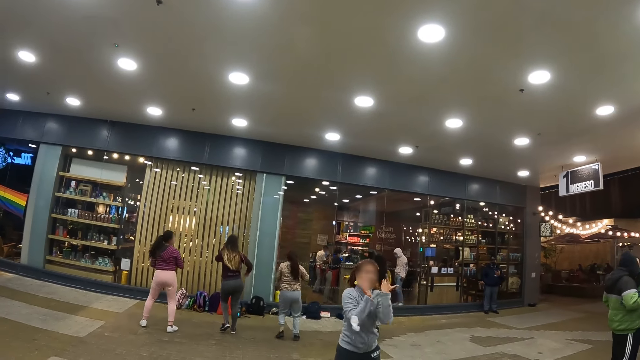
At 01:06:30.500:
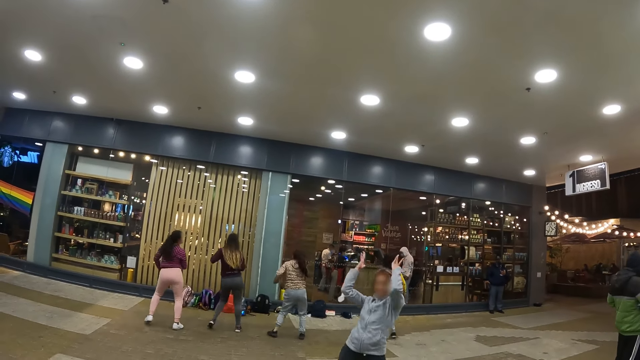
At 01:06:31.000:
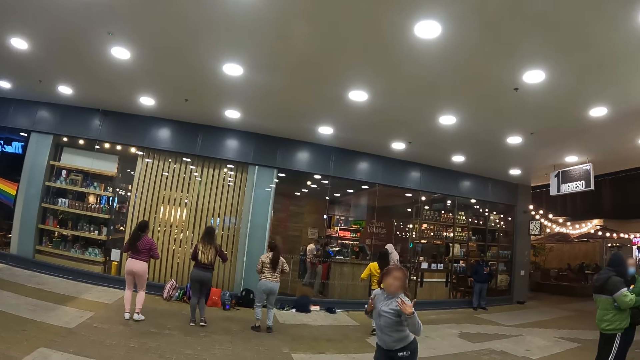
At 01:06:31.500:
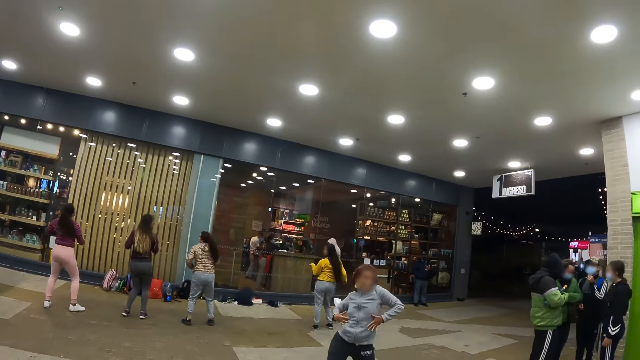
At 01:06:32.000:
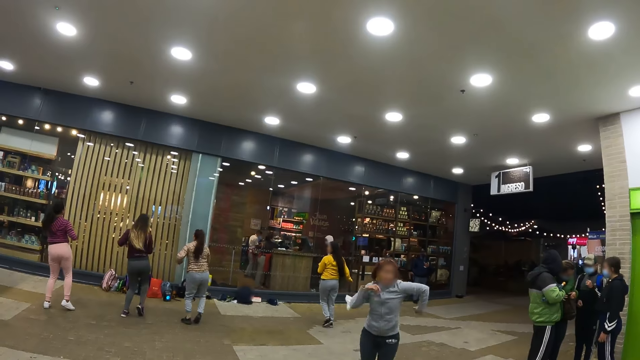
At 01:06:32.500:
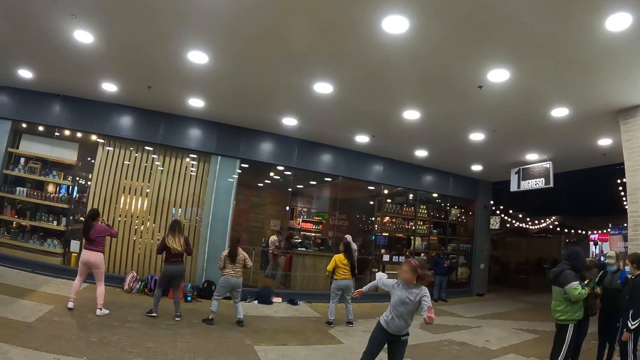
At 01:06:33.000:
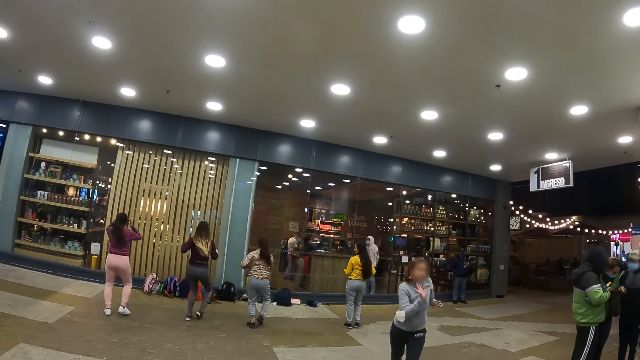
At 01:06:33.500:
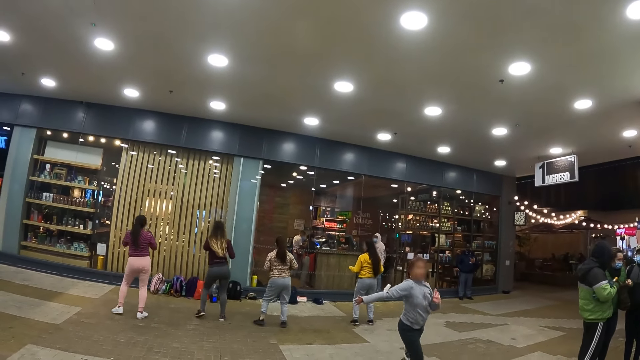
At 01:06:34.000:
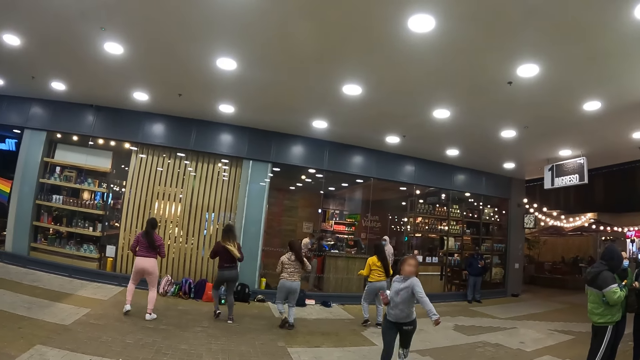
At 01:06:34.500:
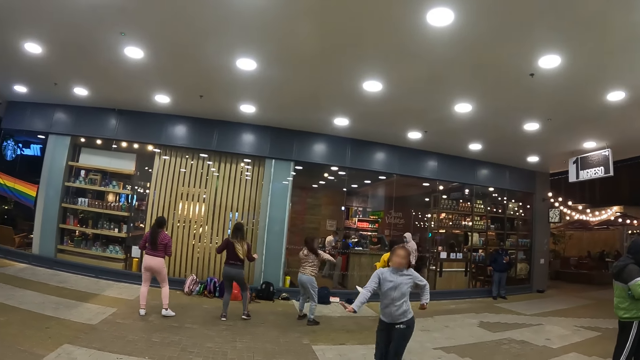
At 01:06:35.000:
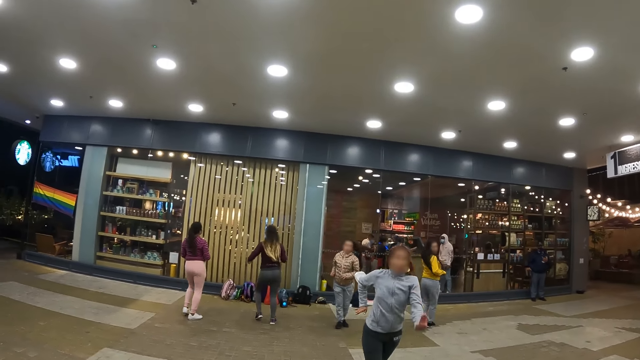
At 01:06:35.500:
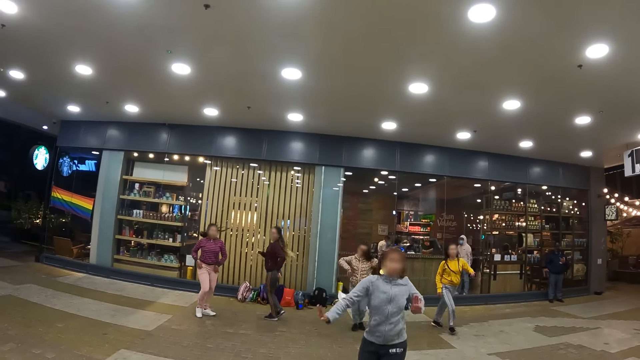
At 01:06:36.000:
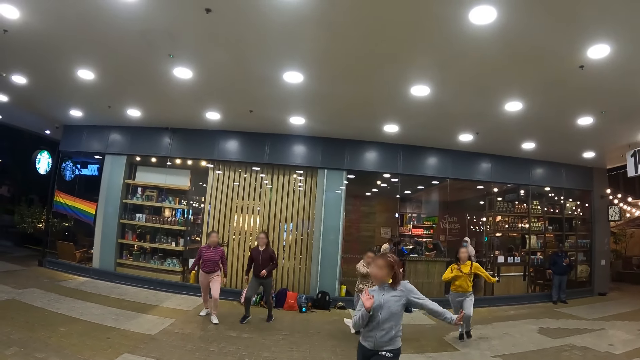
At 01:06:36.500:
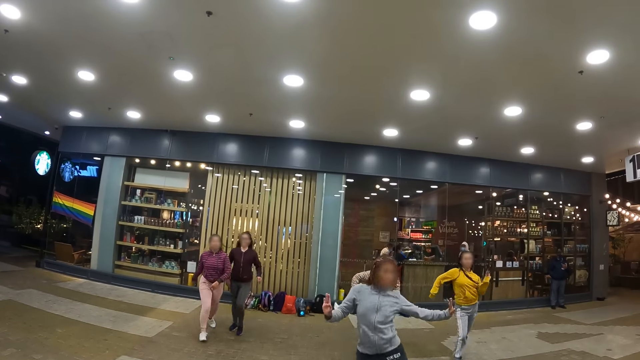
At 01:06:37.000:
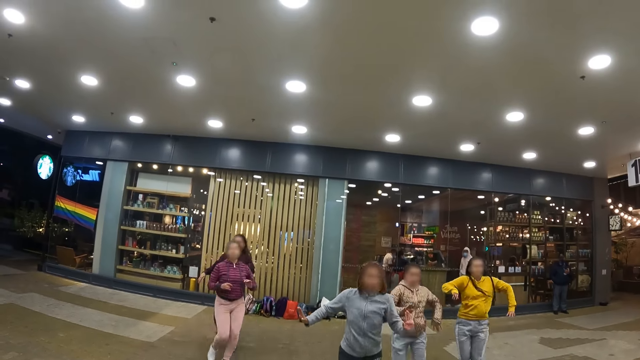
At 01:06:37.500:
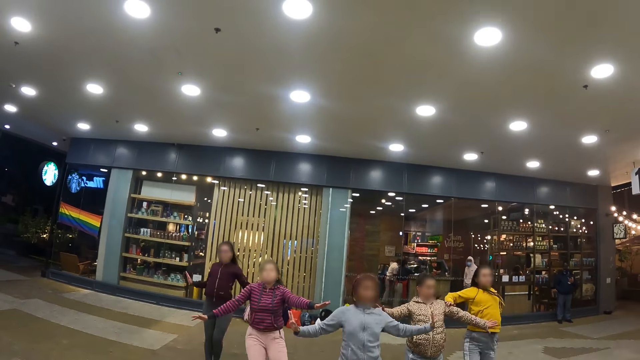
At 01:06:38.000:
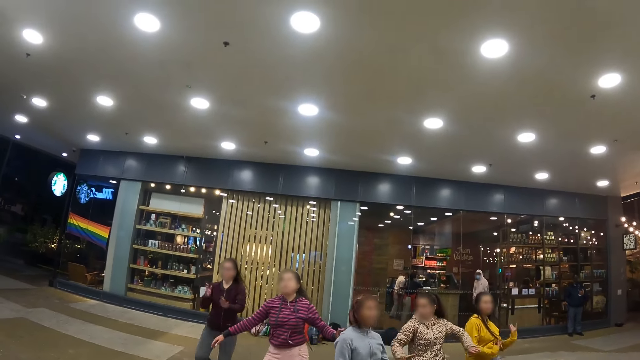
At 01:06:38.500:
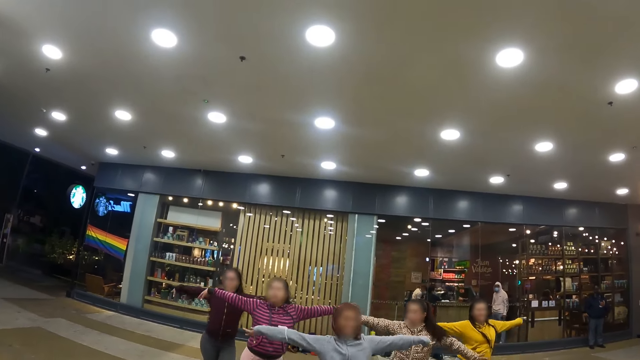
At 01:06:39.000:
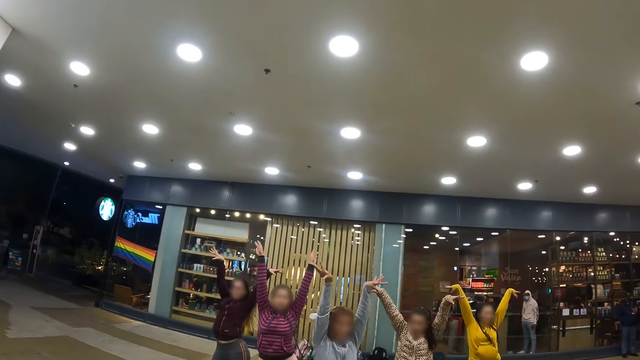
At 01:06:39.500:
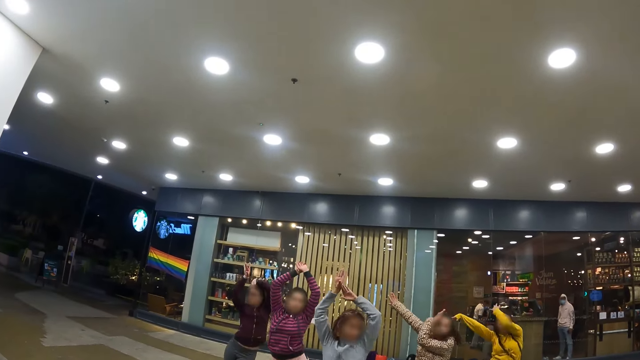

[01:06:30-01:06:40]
The camera wearer looks around the restaurant. They look at the women dance.

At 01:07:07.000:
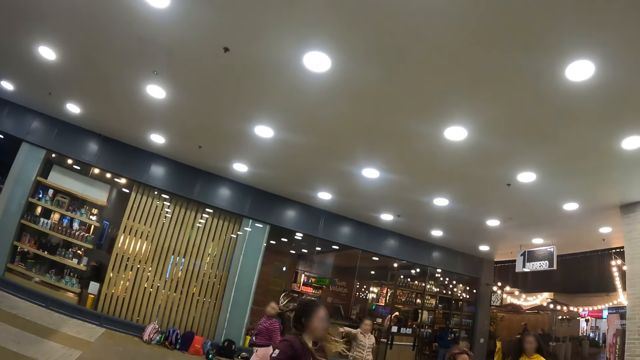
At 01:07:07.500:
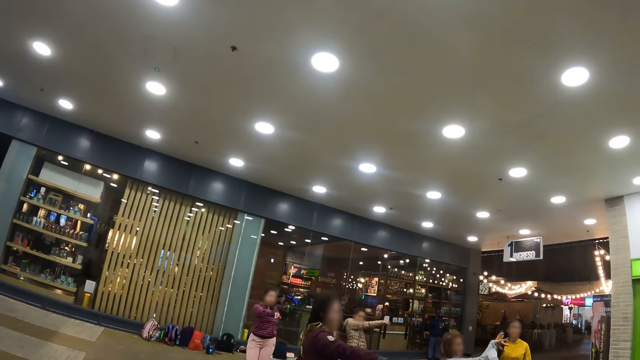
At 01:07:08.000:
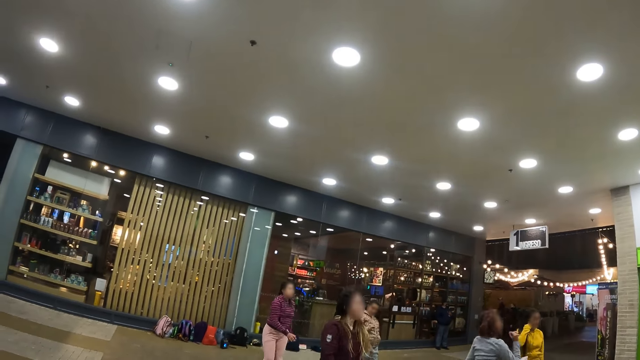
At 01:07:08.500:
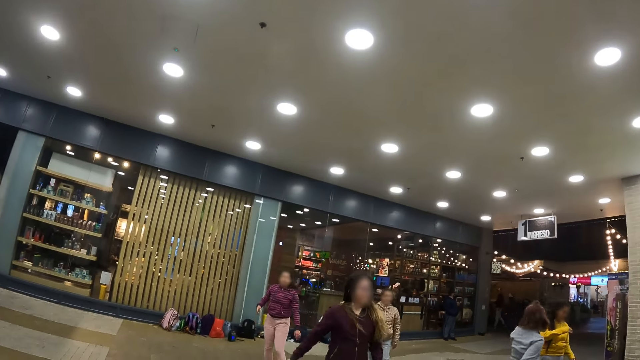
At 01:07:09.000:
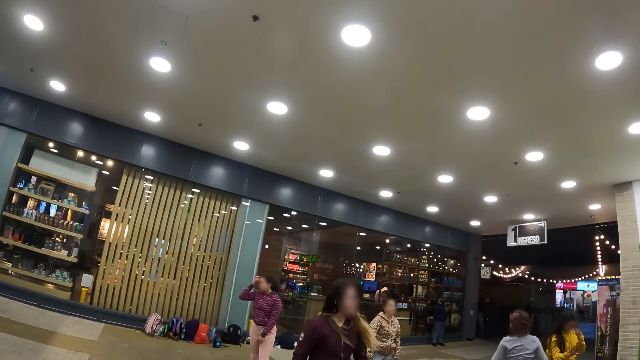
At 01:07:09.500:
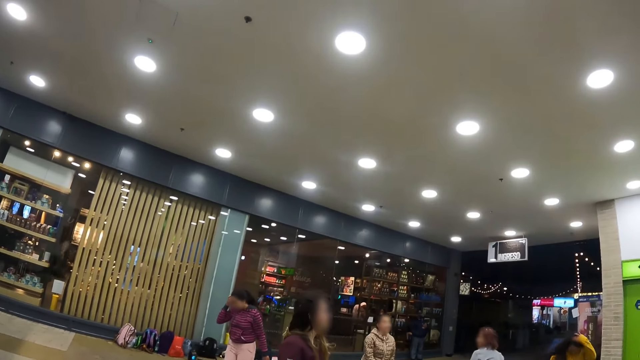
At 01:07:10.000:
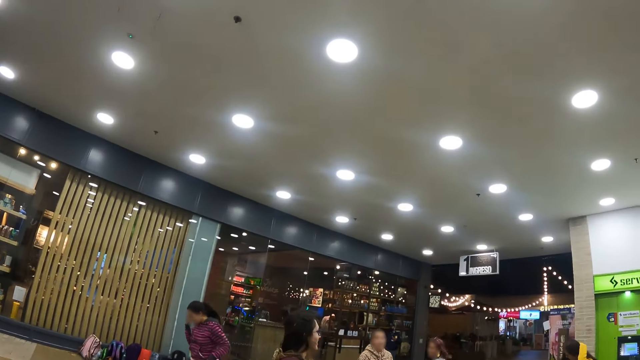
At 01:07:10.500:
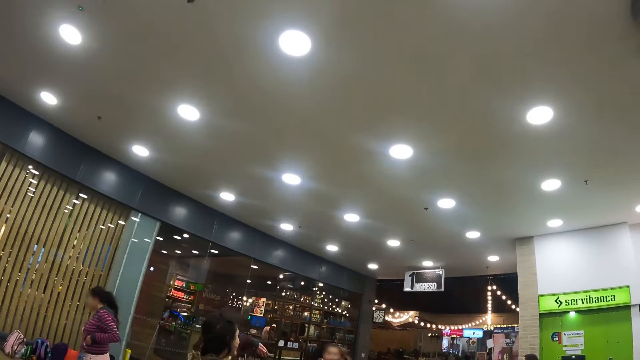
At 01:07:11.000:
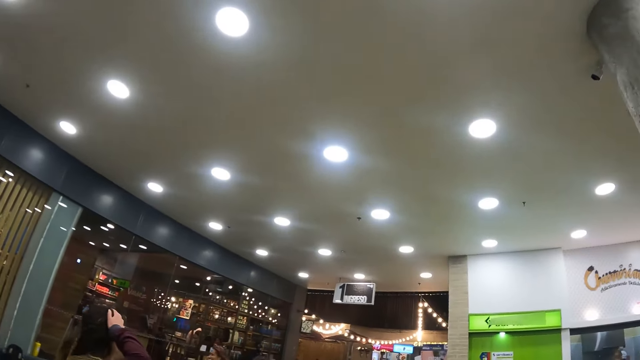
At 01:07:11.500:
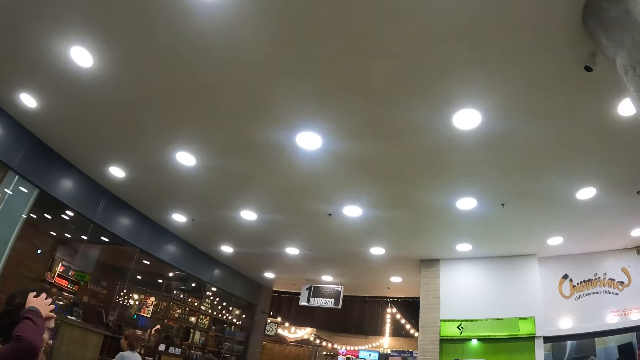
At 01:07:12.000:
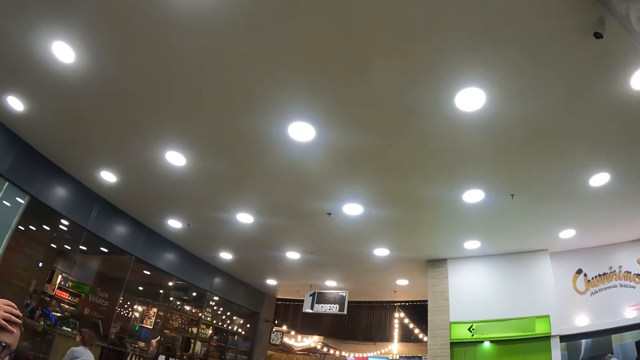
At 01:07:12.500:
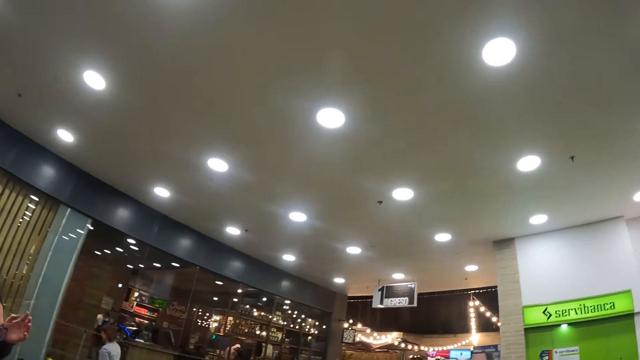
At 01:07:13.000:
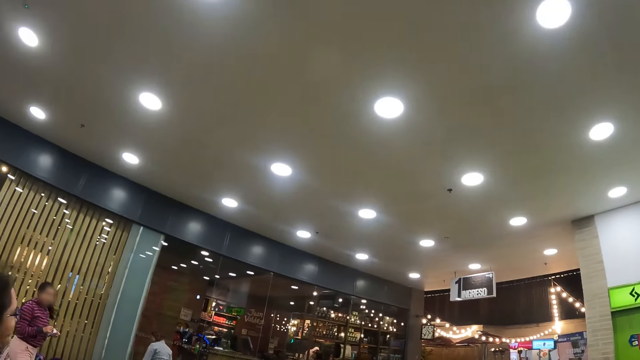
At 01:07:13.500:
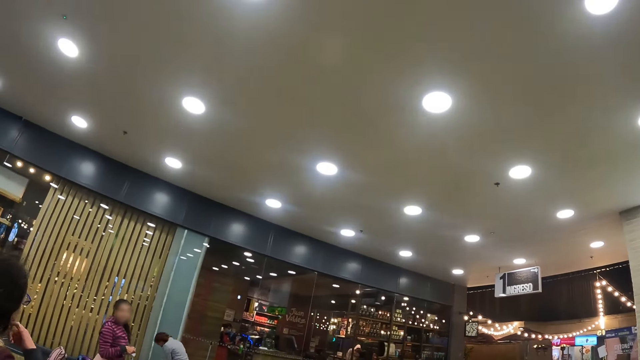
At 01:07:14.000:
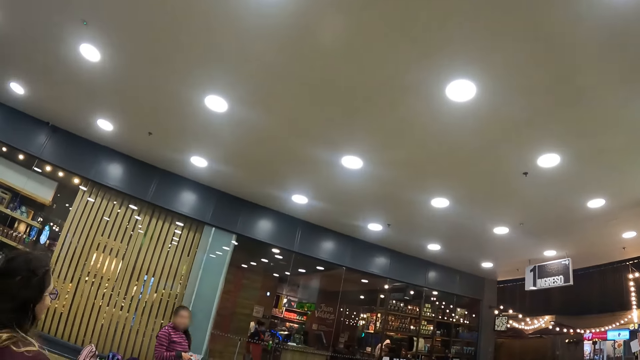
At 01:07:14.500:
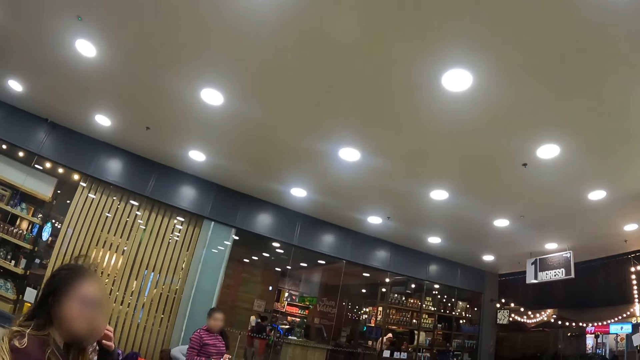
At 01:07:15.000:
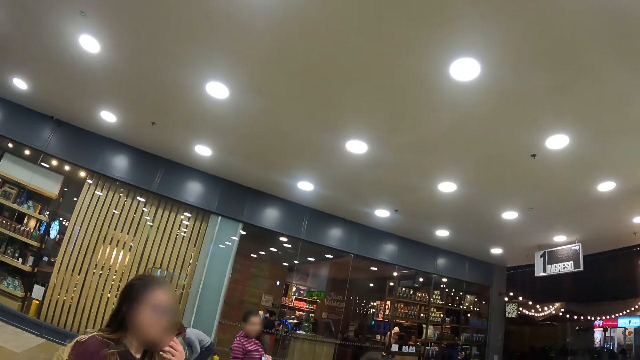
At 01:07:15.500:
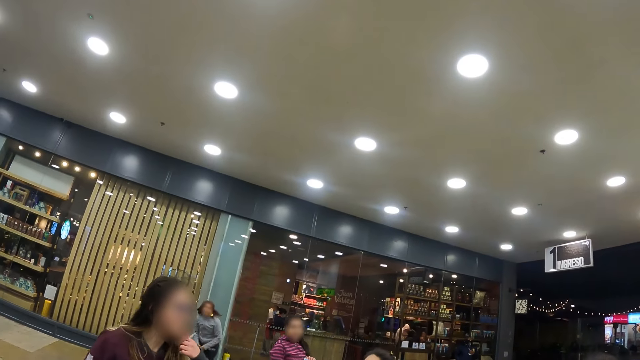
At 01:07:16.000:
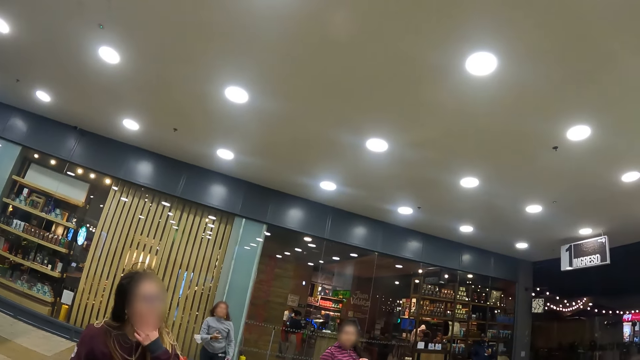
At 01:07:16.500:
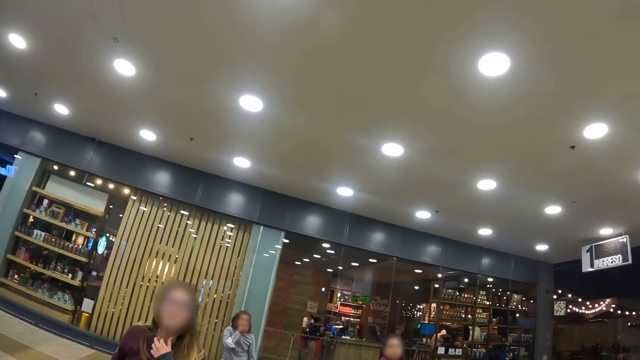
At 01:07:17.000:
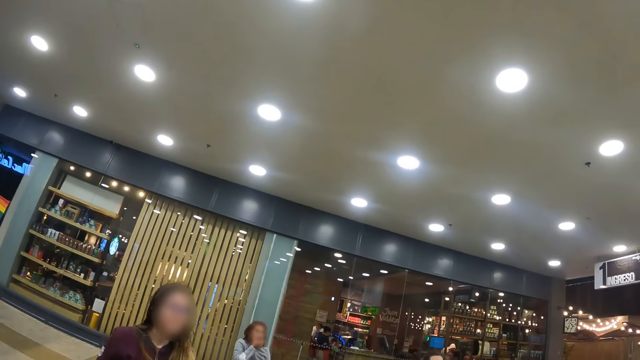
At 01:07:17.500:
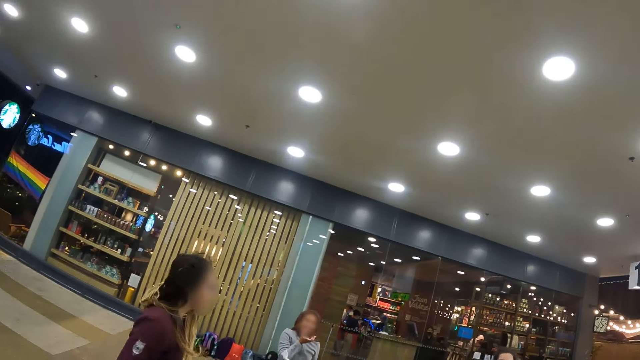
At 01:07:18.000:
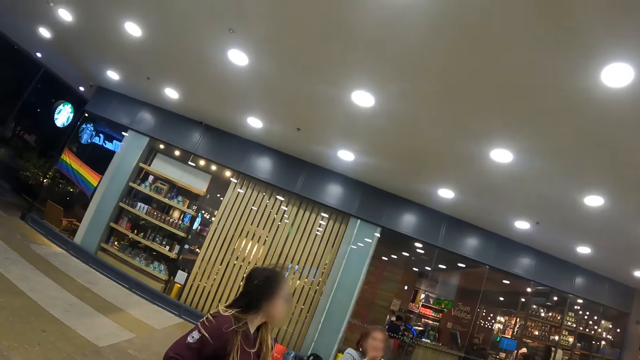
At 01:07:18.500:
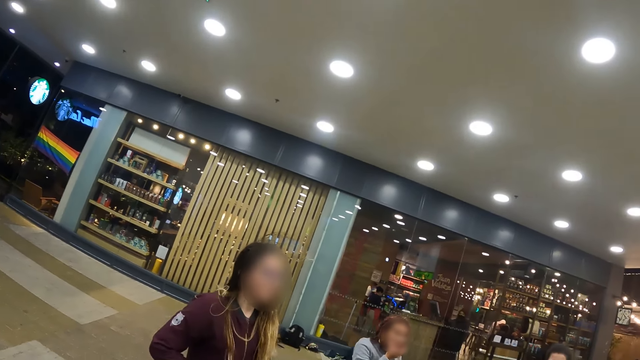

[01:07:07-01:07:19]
The camera wearer looks around the restaurant. They look at the women dance.
